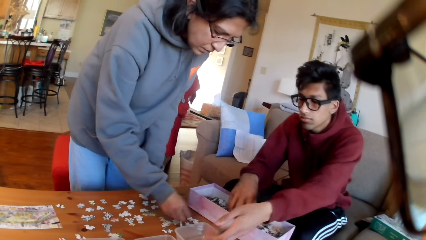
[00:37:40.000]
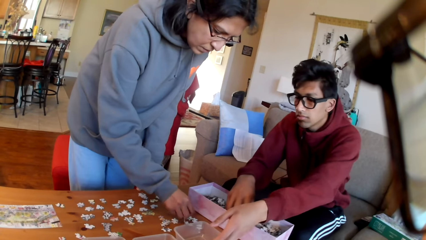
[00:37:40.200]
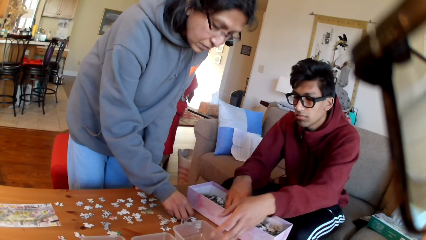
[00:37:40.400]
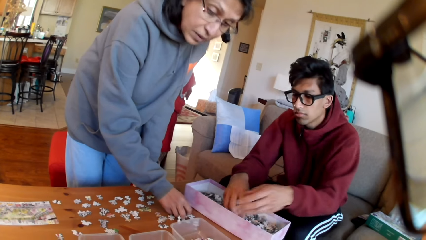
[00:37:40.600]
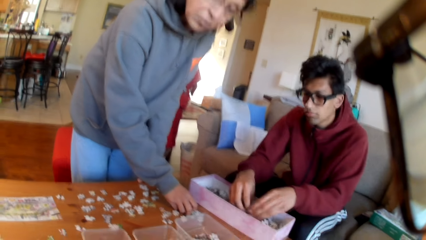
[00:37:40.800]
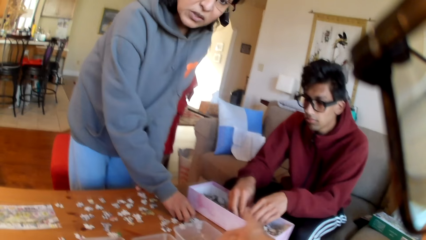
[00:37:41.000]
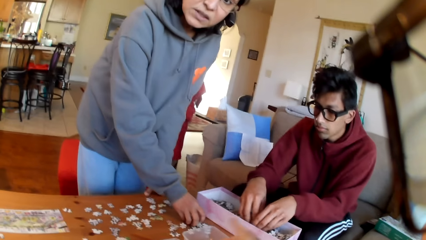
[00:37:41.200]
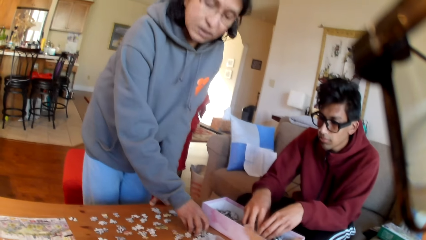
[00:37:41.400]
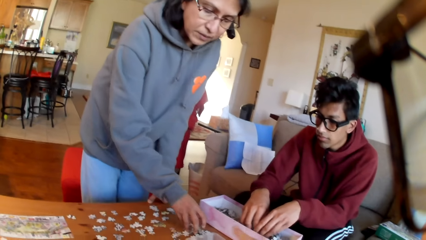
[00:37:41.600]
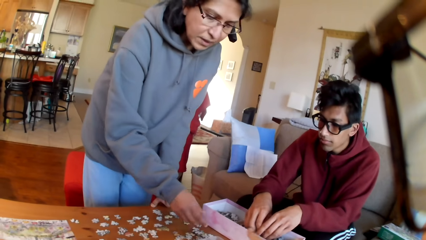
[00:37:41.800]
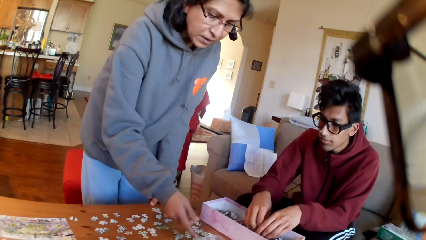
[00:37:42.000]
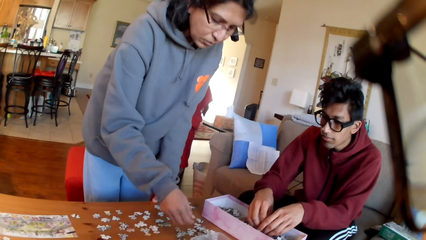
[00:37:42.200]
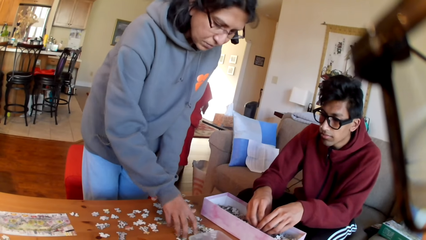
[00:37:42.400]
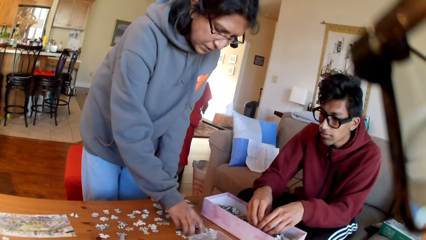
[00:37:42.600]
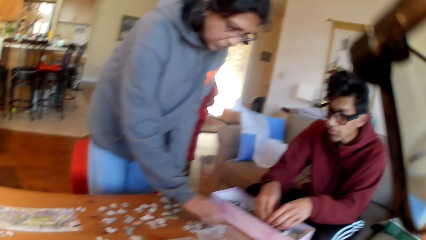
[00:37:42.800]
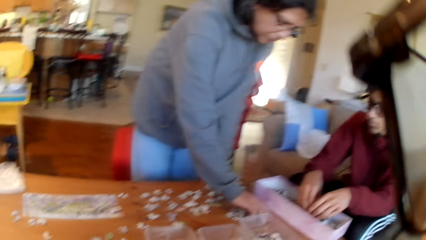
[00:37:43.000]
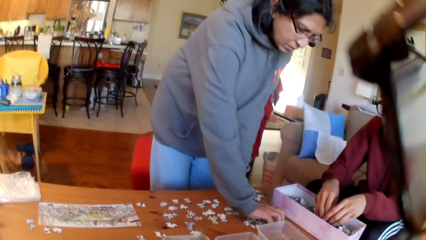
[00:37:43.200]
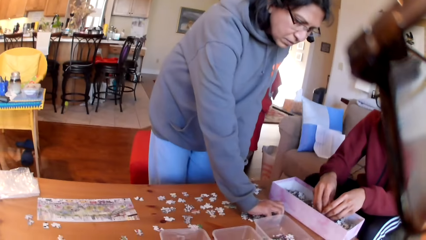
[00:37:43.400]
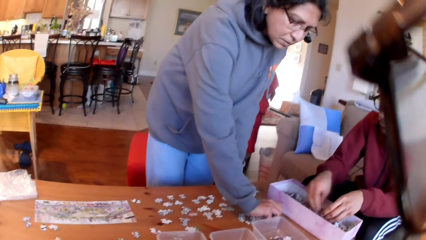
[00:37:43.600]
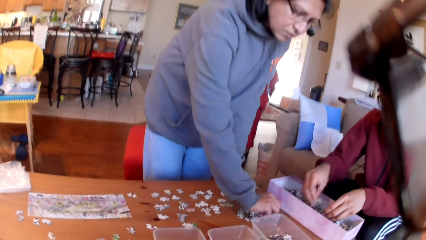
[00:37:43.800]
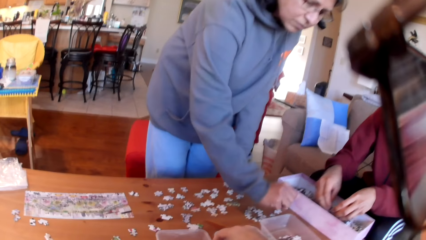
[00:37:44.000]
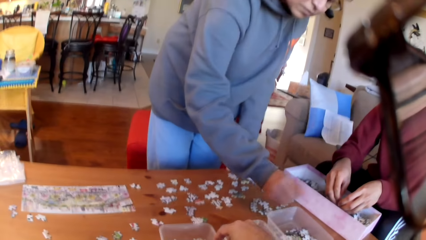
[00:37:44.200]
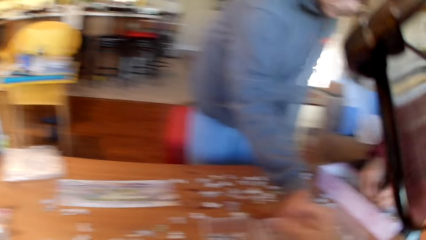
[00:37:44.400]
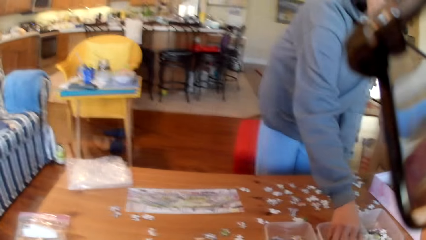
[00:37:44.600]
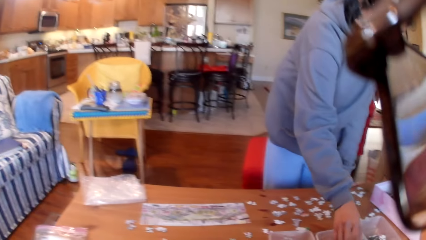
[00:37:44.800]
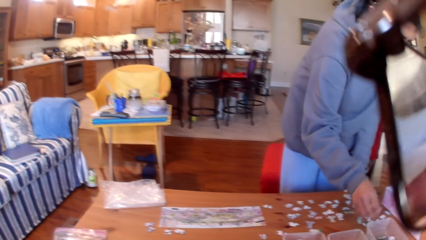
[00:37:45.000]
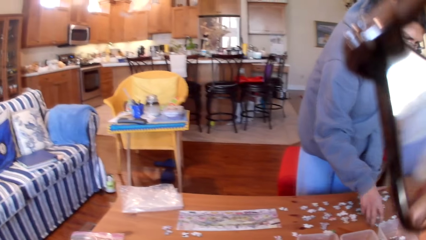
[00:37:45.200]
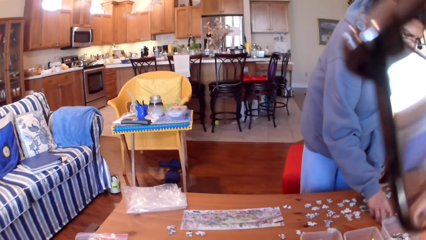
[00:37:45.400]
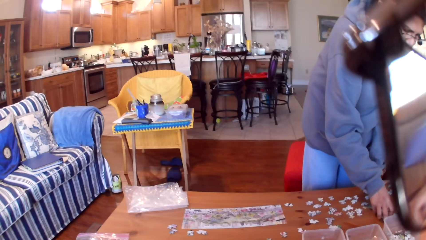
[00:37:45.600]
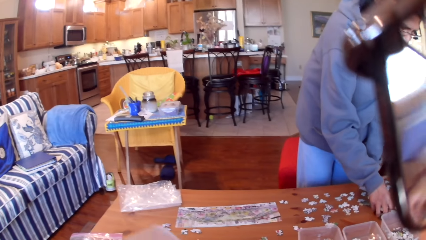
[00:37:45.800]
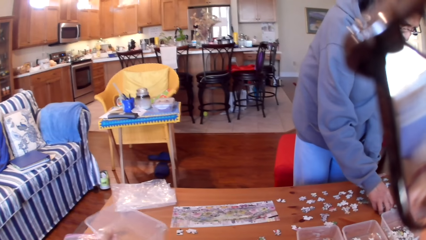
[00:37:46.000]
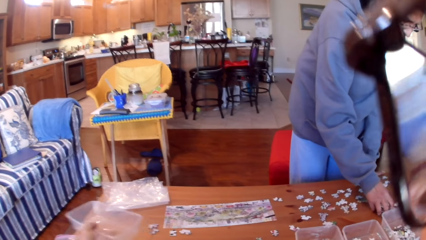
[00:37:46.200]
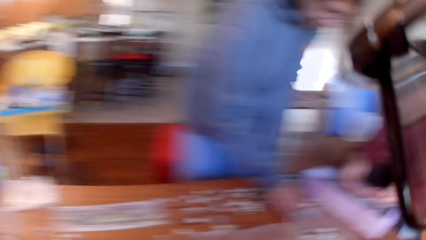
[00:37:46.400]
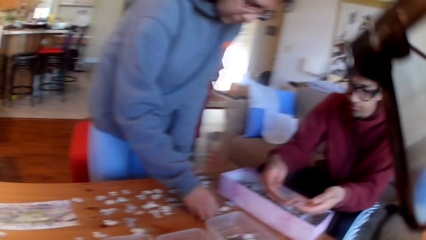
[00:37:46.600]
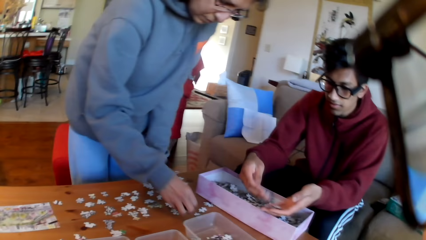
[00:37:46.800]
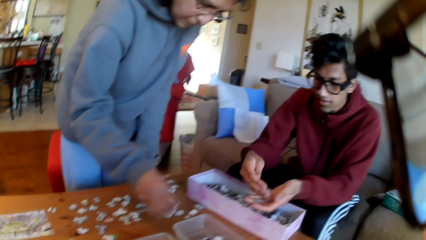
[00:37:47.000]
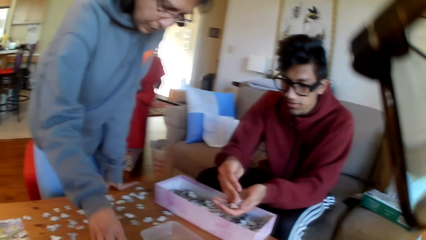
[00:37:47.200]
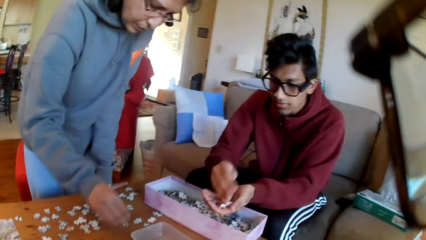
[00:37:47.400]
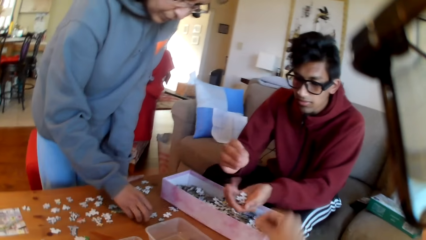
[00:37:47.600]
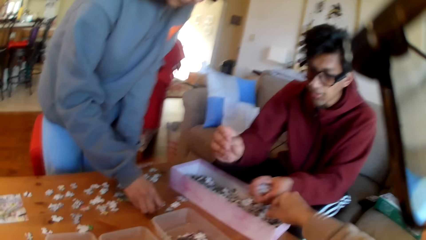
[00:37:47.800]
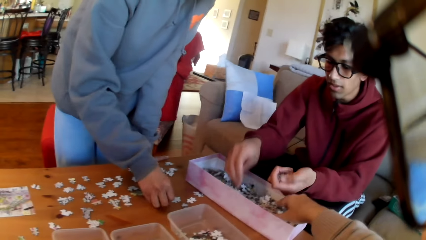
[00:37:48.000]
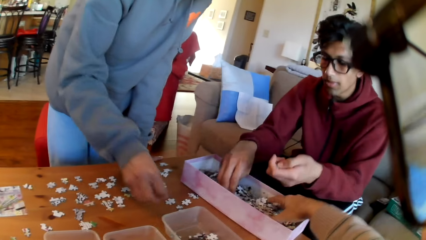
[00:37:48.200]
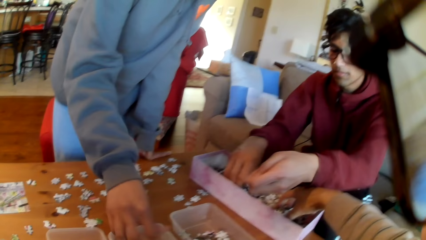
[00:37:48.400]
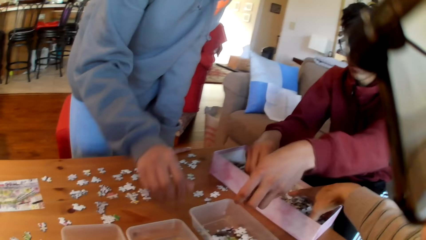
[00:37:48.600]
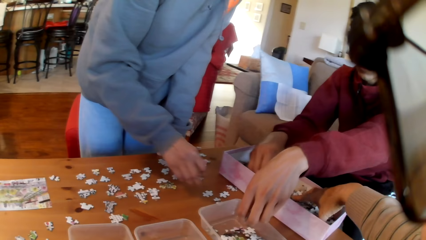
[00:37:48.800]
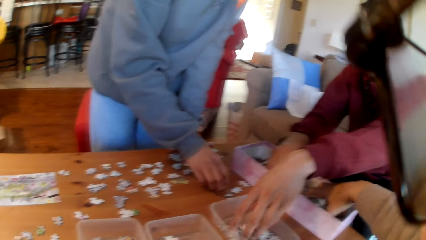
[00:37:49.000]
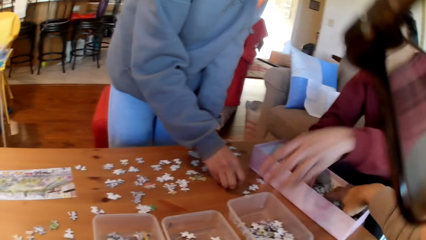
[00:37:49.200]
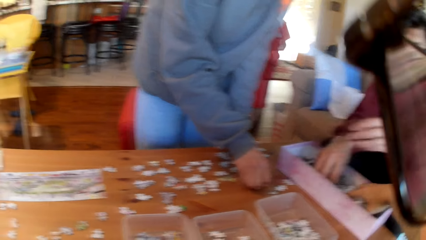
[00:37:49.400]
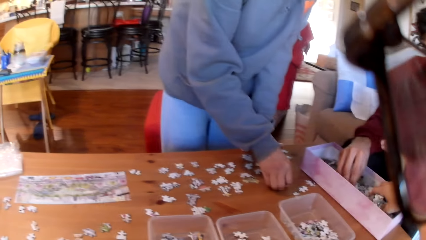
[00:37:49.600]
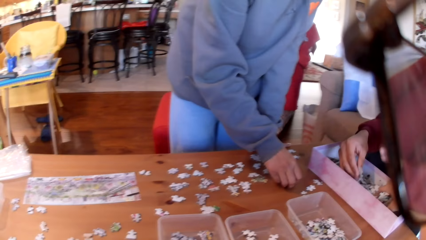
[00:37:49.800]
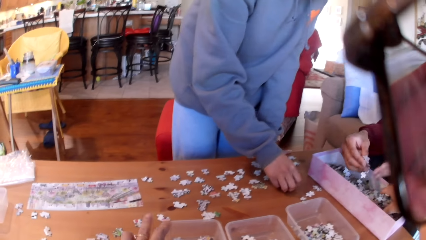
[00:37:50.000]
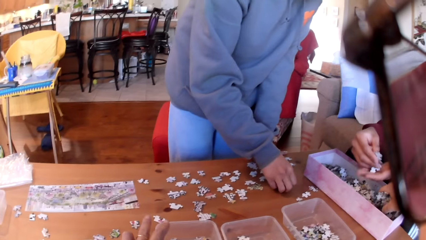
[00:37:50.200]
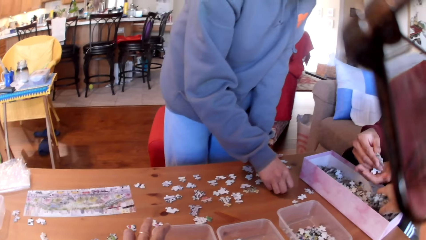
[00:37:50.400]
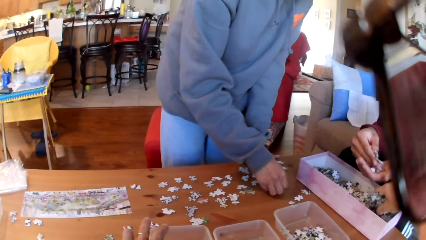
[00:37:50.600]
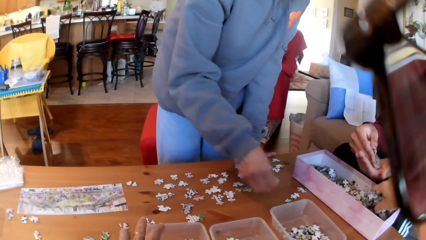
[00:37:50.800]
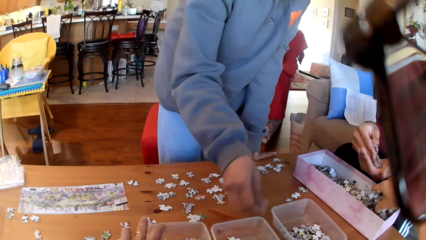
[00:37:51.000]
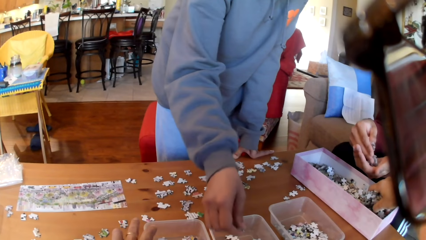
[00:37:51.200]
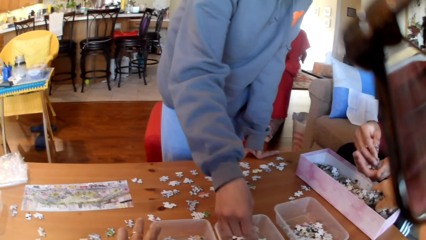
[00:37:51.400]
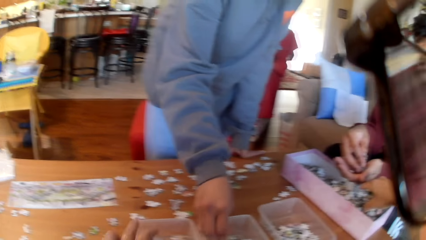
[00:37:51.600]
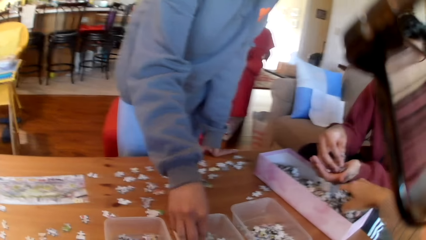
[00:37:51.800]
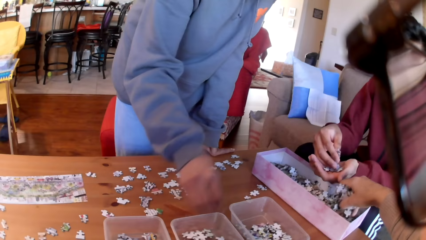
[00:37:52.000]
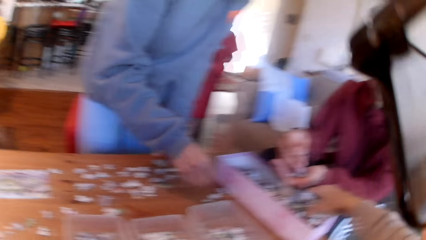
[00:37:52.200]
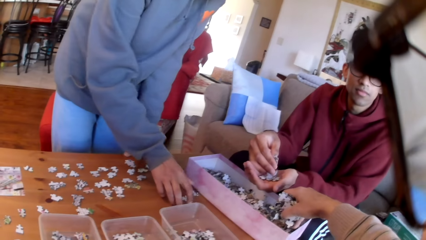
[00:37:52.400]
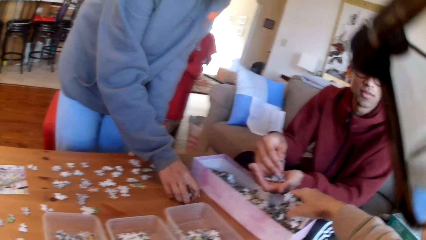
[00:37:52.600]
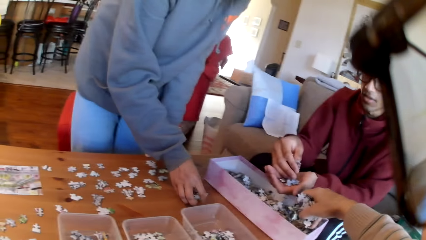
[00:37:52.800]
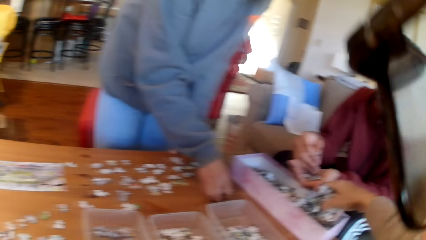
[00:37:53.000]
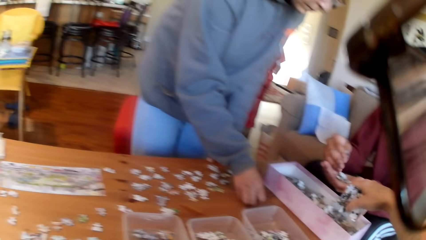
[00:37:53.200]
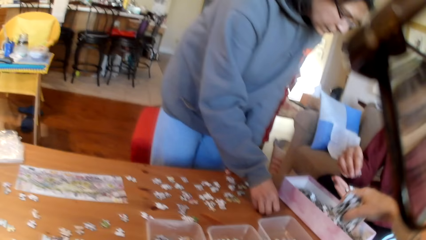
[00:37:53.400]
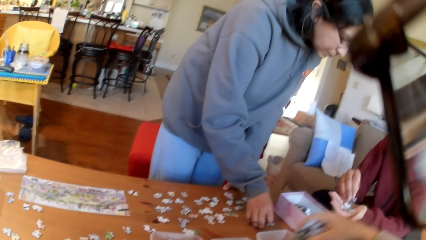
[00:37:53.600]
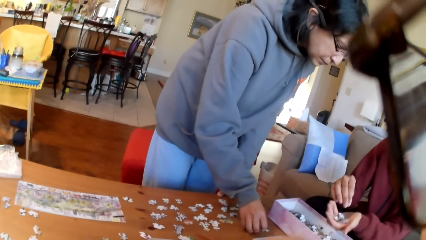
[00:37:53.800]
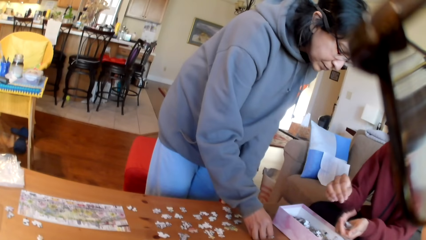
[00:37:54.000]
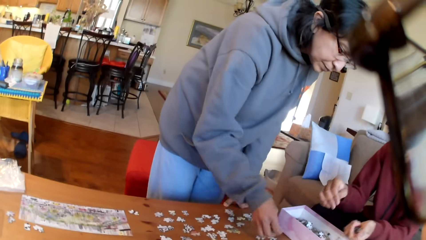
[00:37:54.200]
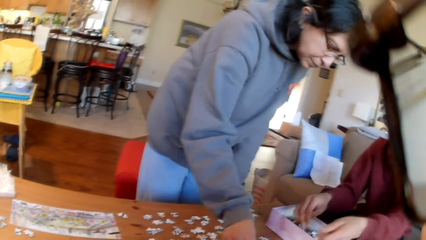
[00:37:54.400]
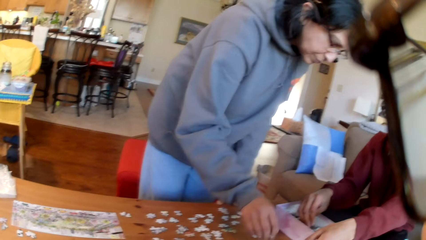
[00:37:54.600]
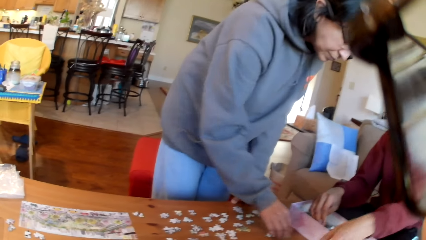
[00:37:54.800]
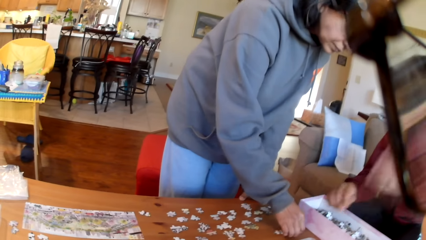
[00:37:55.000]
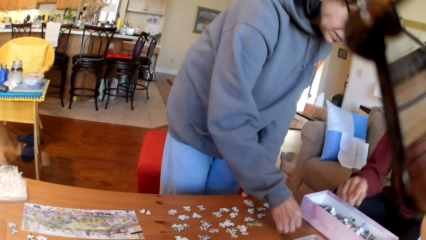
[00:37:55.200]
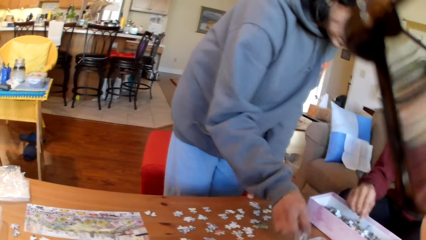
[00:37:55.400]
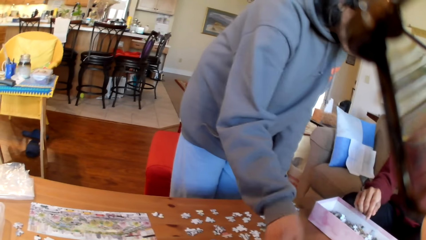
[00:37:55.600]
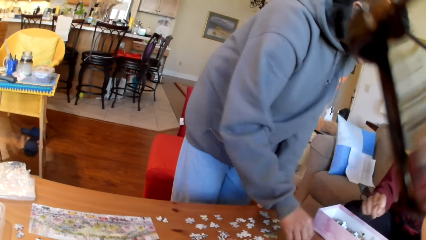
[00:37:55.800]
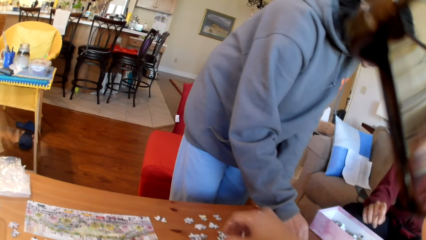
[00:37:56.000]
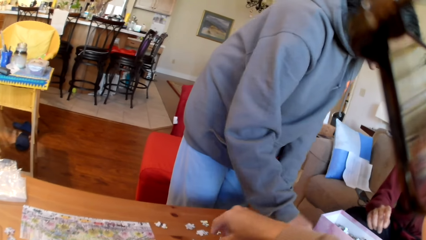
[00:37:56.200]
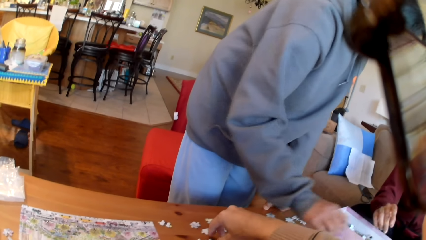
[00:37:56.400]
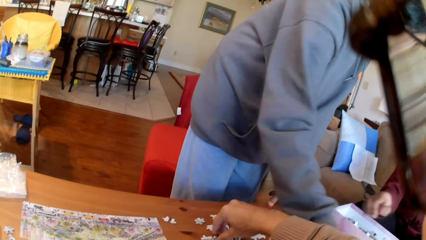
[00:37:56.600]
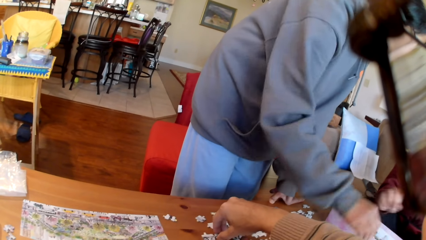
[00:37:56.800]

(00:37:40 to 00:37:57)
A man puts the jigsaw puzzles in the tin. A woman converses with the colleagues. The camera wearer points at the box. The woman takes the puzzles. The camera wearer puts a puzzle in the tin. The woman takes the puzzles and puts the puzzles in the tin. The camera wearer looks at the house. They put the tin aside on the table. The man picks up the jigsaw puzzle. The woman puts the jigsaw puzzles in the tin. The camera wearer picks up the jigsaw puzzle. The man puts the jigsaw puzzle in the tin. The camera wearer picks up the jigsaw puzzles in the tin. They touch the tin. The woman takes a puzzle. The camera wearer puts the puzzle in the tin. The woman puts the jigsaw puzzle in the tin. The camera wearer puts the puzzles on the table and takes the puzzles. The man converses with the colleagues. The woman puts the puzzles in a tin. The camera wearer takes a puzzle.
